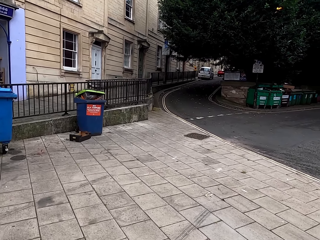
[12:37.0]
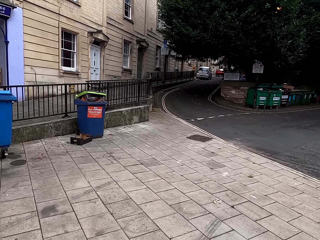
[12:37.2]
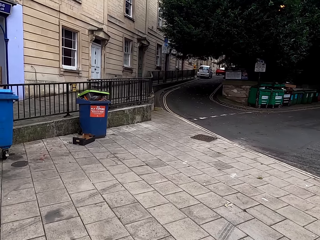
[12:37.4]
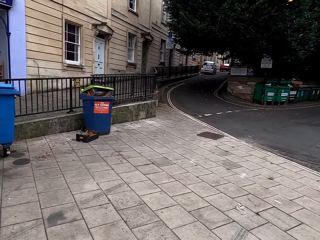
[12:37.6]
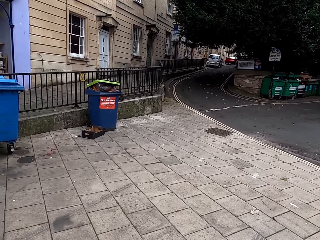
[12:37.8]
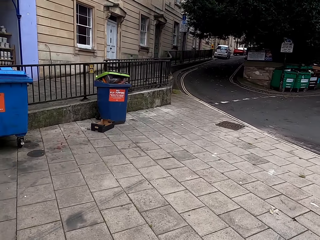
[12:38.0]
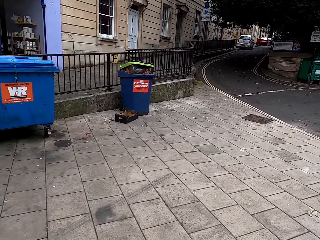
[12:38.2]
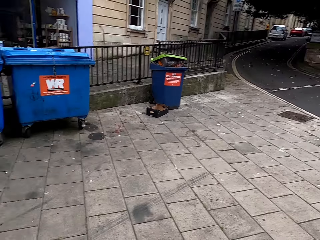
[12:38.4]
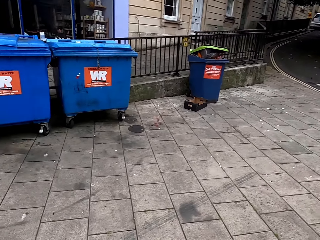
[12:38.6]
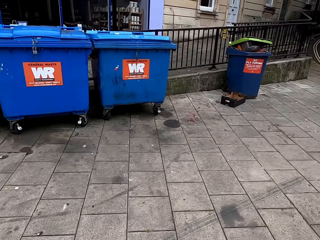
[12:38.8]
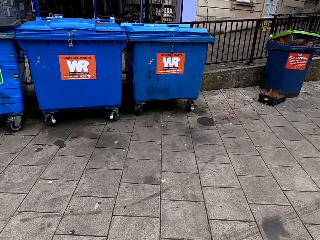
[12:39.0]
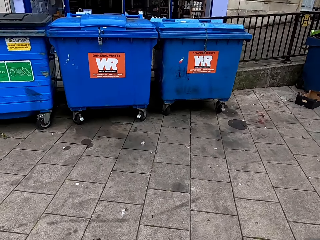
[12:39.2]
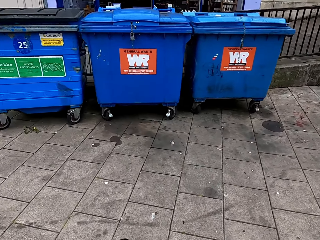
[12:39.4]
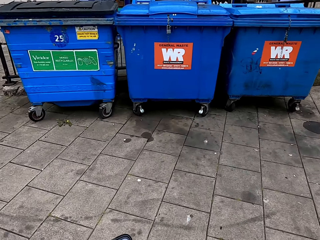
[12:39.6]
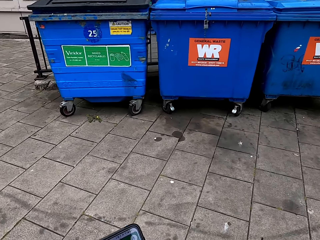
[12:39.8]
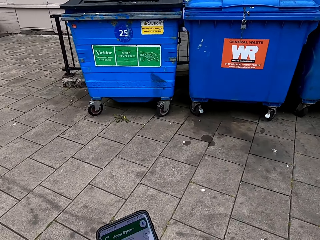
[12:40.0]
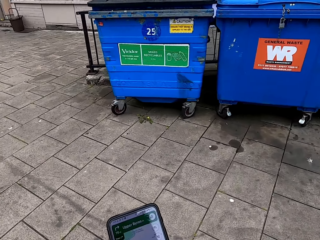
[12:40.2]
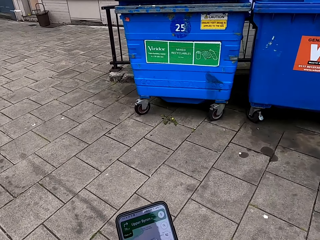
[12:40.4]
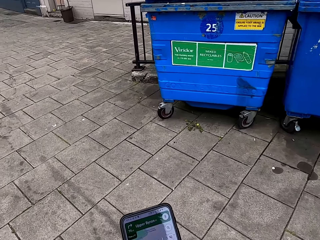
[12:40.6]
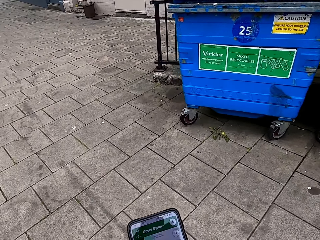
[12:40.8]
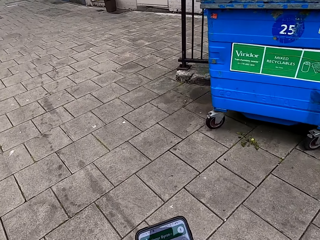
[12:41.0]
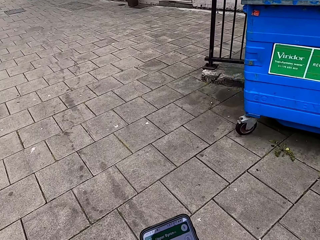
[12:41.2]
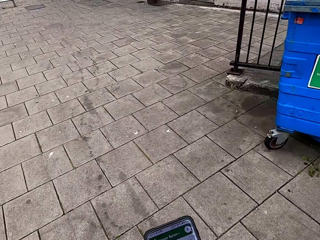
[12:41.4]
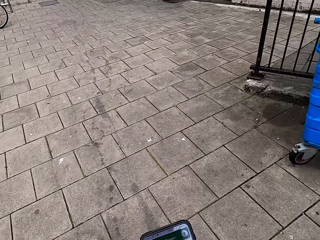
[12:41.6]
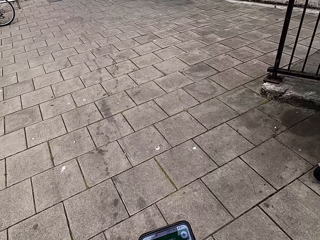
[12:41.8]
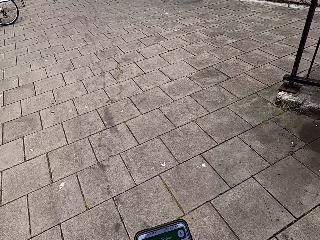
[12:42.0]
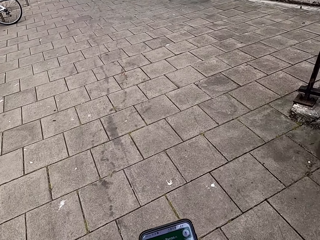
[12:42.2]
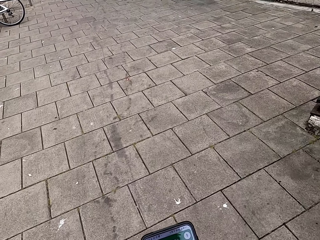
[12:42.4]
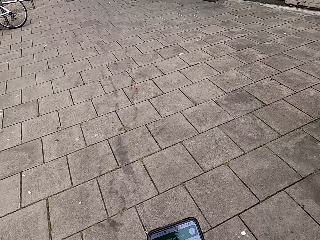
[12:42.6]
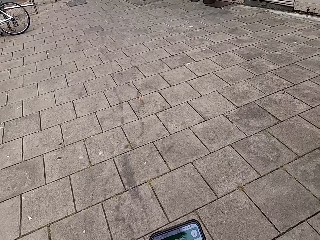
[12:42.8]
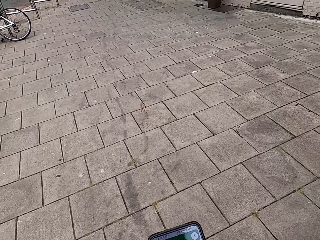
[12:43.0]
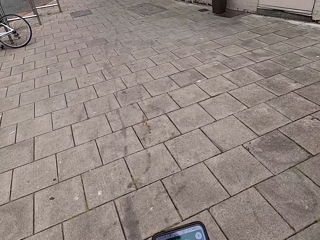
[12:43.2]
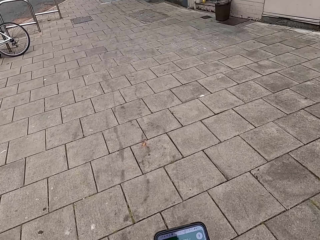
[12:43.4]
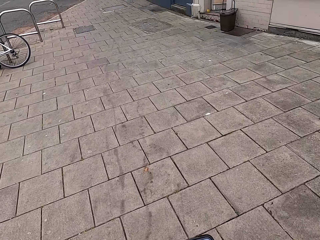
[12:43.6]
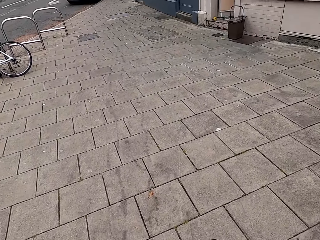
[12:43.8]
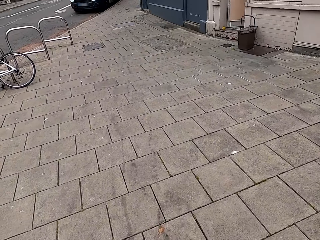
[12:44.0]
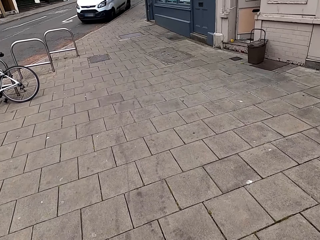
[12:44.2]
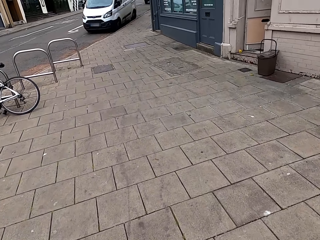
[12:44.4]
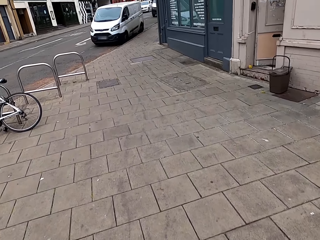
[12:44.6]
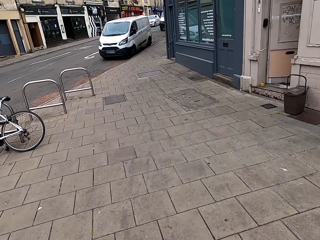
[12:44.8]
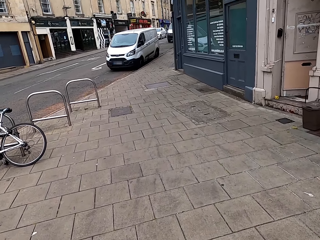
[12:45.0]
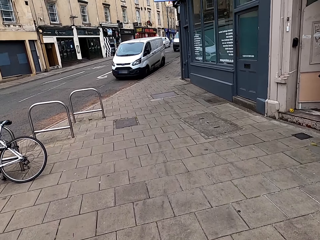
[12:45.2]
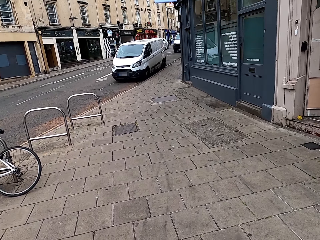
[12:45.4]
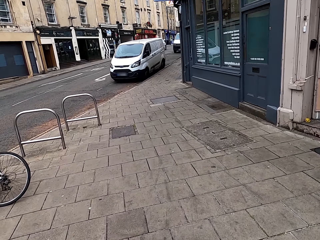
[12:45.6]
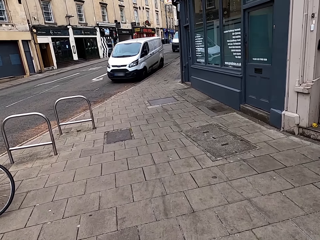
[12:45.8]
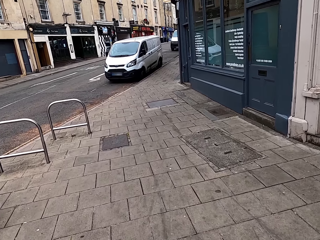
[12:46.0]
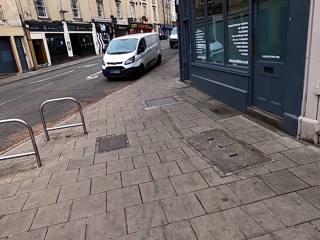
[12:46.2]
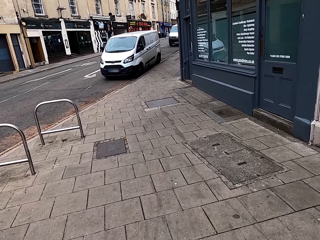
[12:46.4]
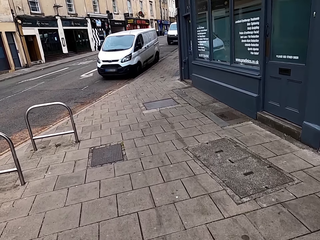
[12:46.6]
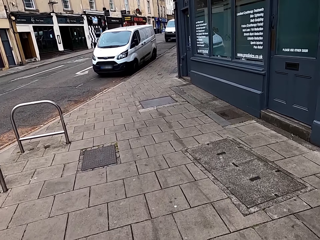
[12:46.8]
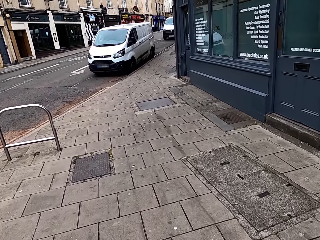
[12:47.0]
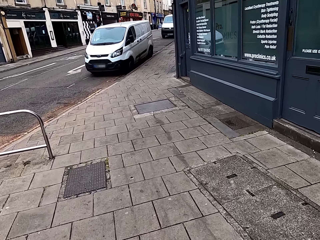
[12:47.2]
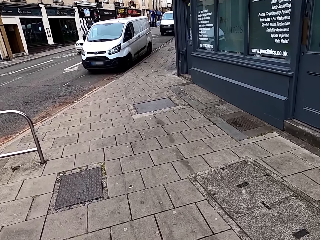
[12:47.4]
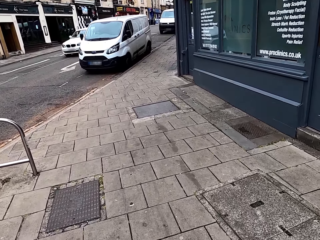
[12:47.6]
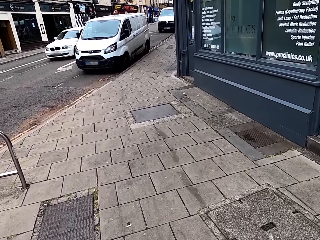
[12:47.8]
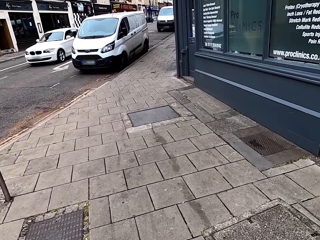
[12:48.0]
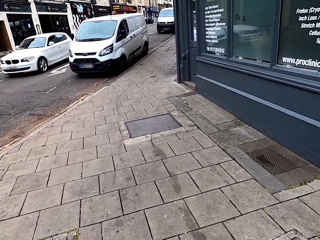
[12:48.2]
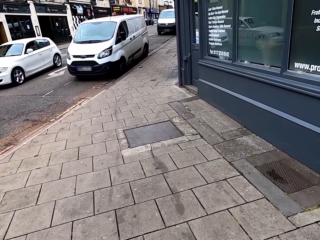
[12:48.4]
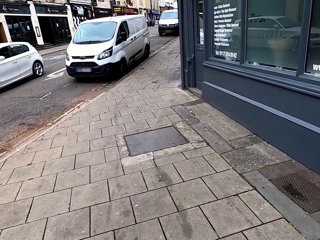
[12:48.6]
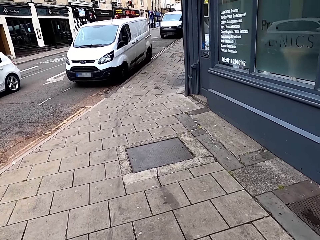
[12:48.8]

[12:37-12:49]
The camera wearer looks around. He uses his phone. He walks around the street.

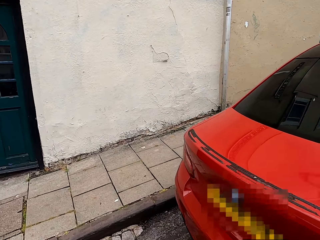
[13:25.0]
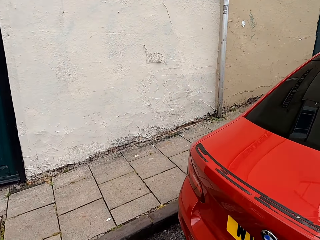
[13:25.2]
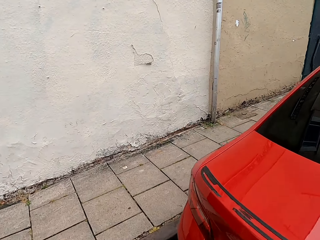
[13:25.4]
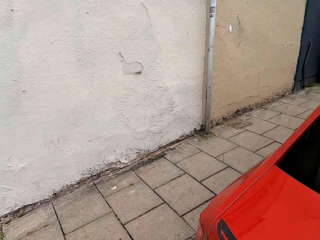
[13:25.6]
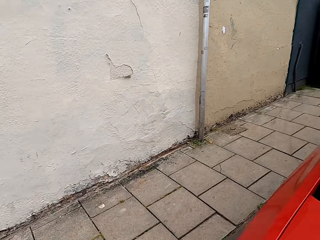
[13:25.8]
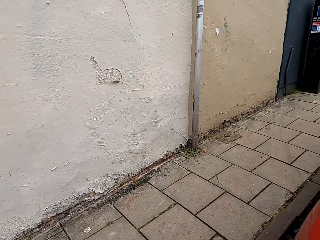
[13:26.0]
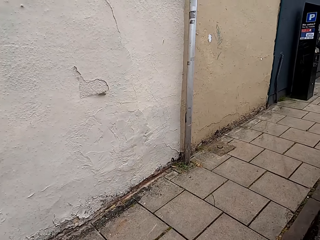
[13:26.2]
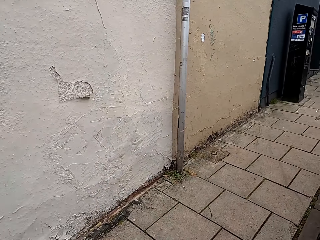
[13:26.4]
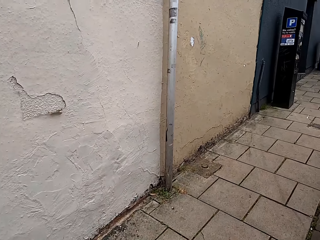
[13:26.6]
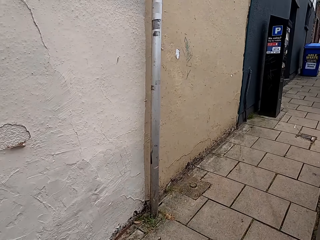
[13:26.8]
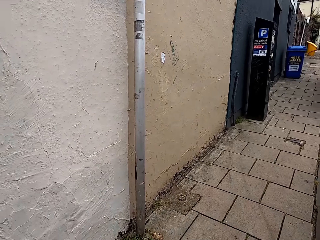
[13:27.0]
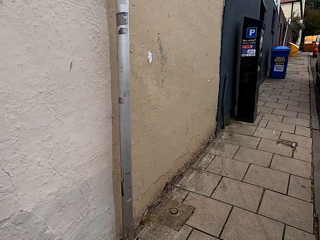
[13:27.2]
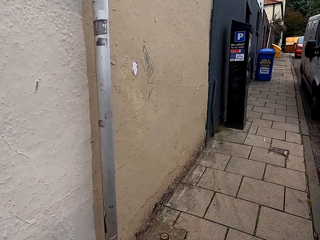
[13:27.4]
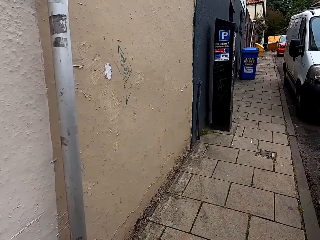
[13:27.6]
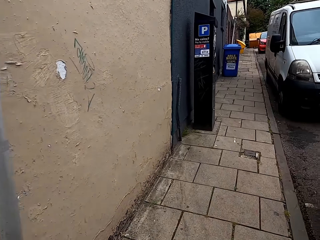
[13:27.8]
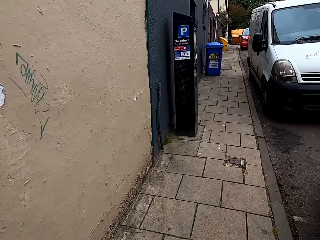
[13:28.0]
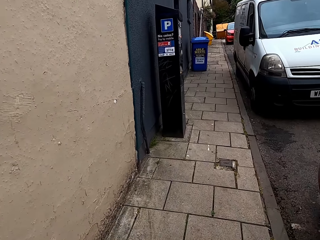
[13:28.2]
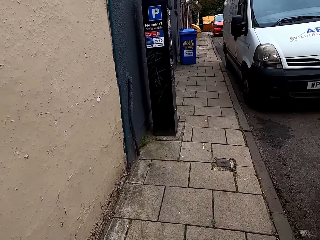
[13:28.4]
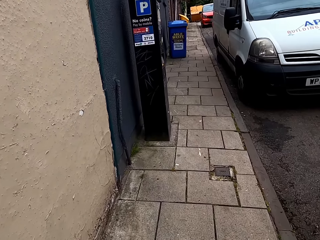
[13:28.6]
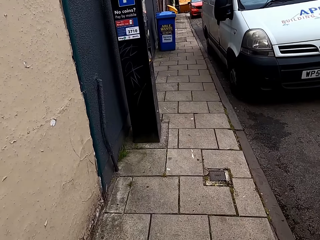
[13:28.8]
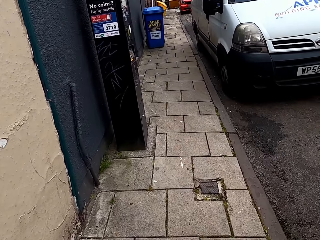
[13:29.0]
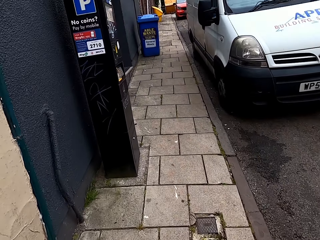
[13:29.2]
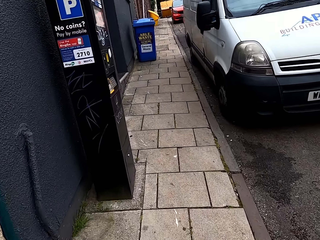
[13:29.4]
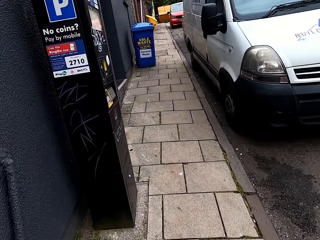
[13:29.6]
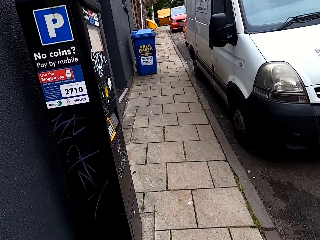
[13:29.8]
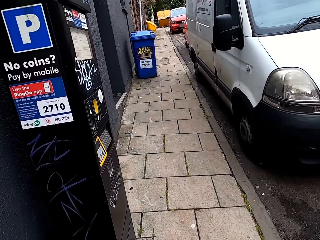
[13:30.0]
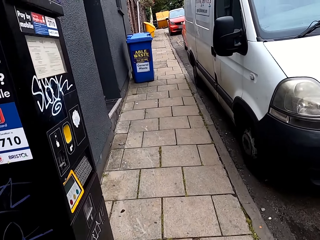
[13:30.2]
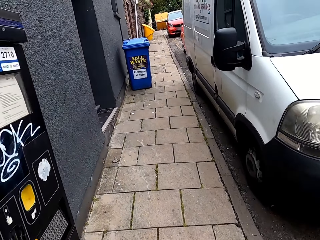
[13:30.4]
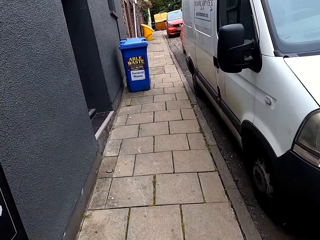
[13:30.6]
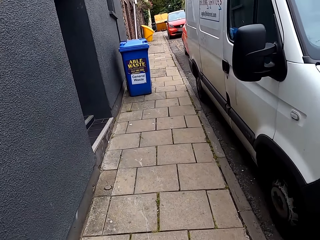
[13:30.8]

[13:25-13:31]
The camera wearer walks on the pavement.

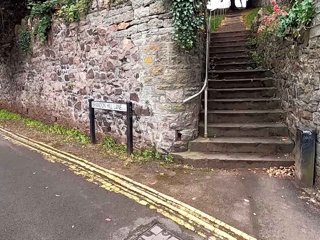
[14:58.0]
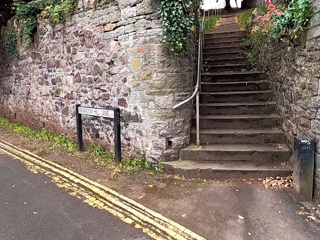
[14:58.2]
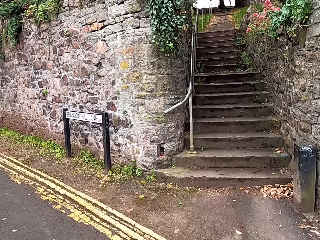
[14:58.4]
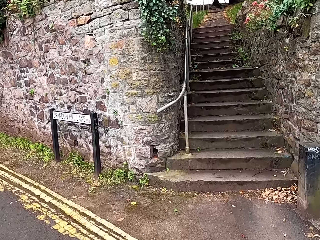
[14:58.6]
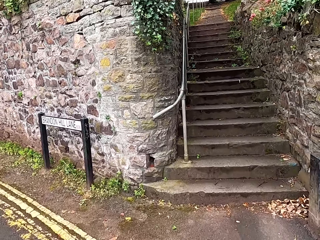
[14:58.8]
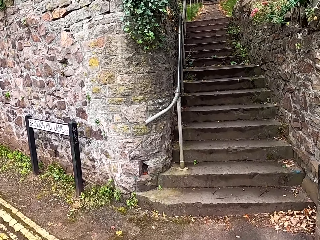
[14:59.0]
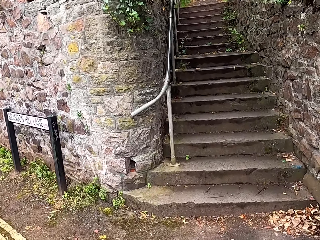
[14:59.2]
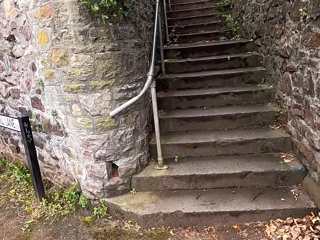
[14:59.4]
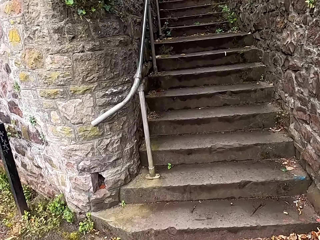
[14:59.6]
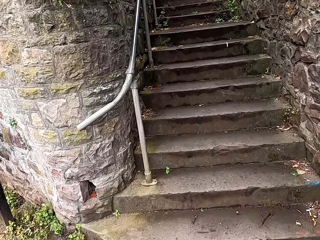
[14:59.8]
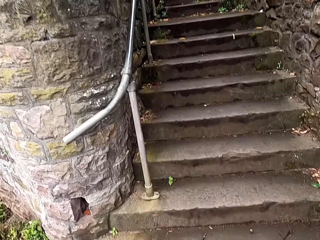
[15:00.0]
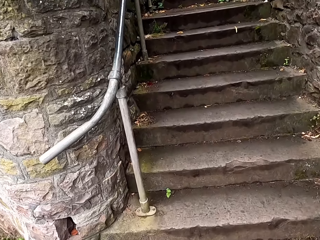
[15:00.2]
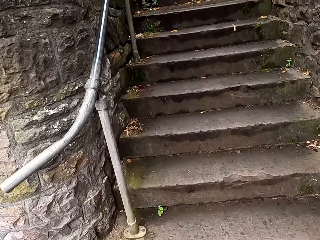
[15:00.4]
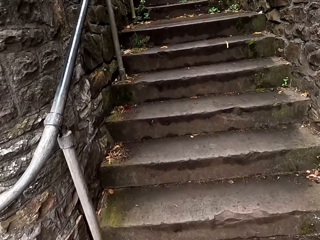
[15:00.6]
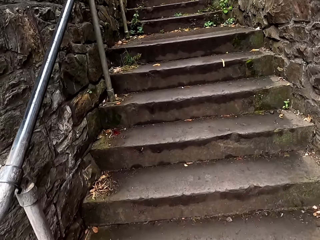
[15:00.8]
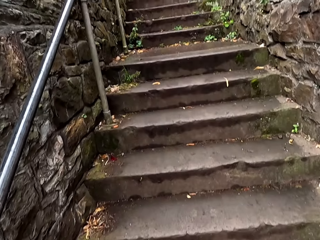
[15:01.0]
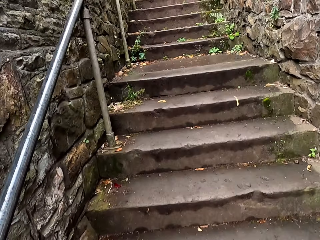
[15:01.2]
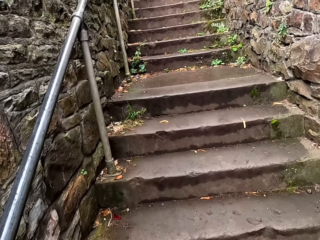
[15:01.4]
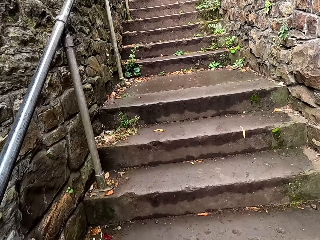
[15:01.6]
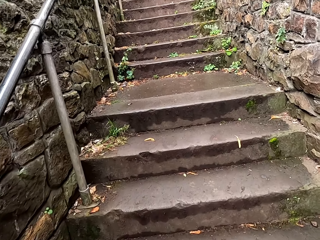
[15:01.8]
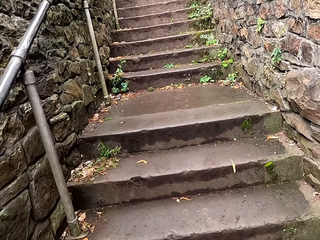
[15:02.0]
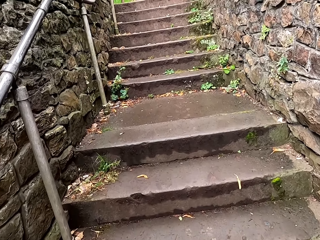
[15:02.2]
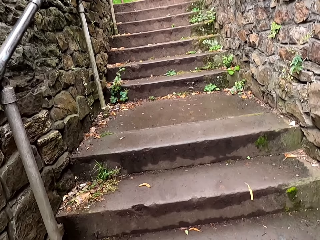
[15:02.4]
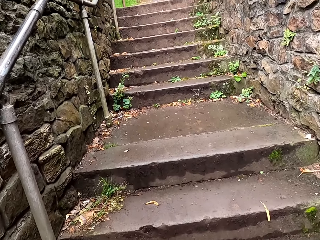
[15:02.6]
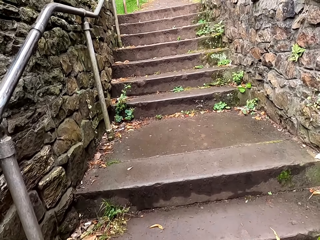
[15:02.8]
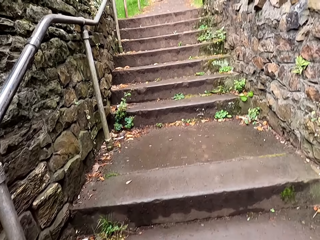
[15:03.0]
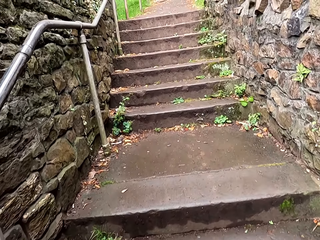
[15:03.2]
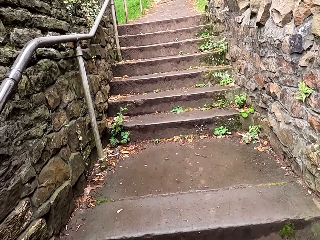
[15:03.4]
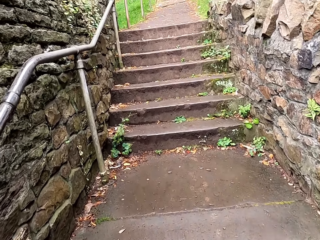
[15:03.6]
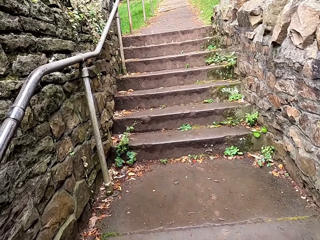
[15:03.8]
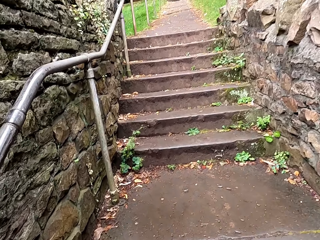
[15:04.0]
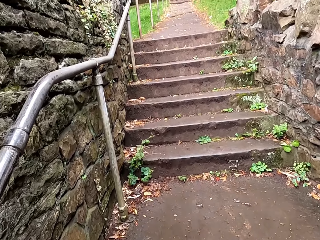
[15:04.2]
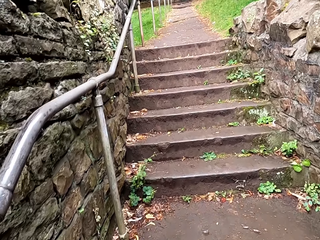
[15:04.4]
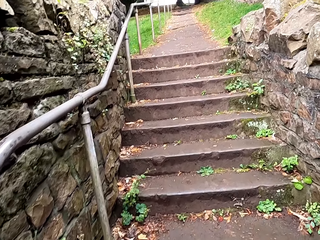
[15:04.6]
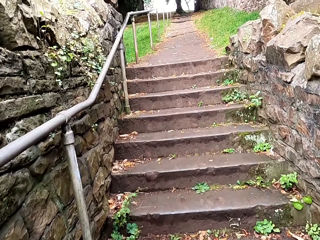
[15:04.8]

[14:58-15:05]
The camera wearer walks upstairs.
